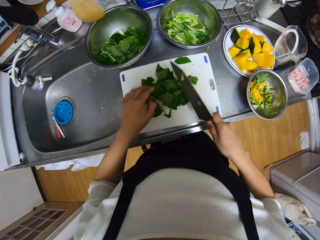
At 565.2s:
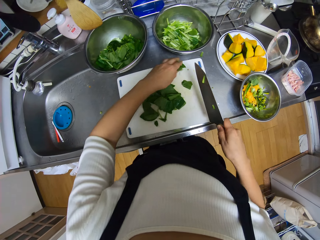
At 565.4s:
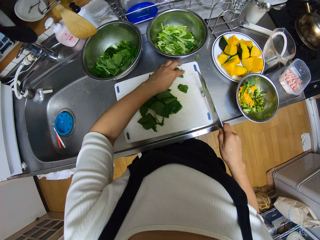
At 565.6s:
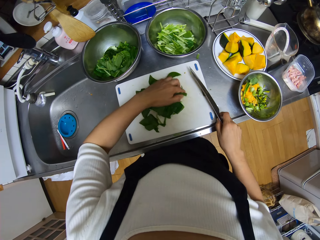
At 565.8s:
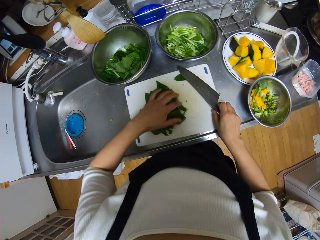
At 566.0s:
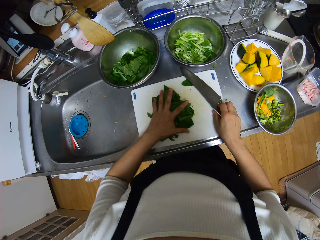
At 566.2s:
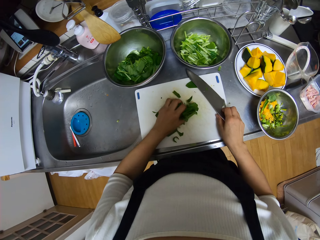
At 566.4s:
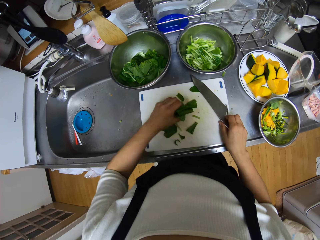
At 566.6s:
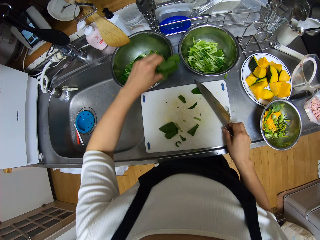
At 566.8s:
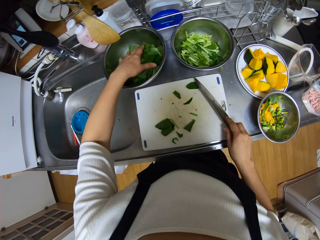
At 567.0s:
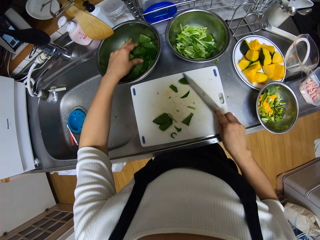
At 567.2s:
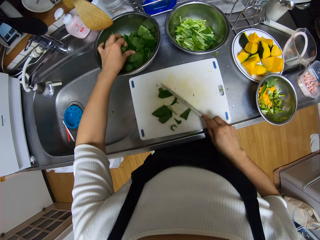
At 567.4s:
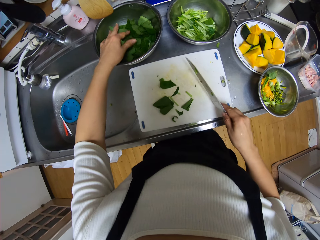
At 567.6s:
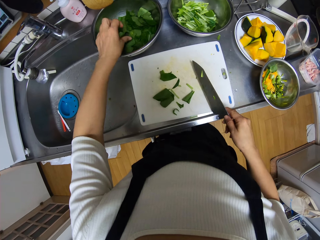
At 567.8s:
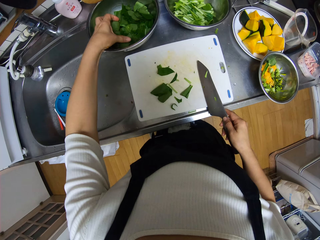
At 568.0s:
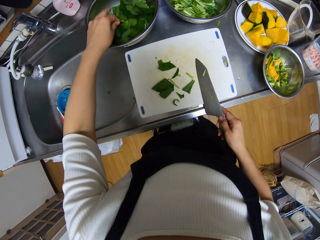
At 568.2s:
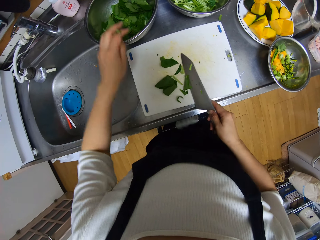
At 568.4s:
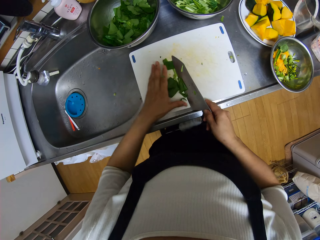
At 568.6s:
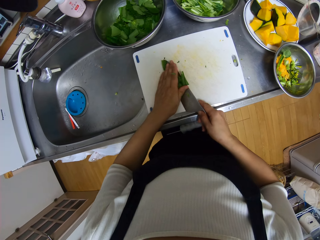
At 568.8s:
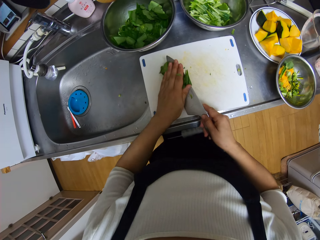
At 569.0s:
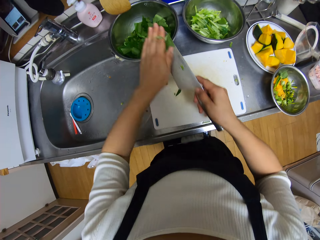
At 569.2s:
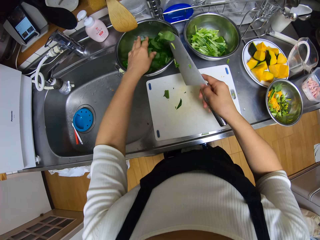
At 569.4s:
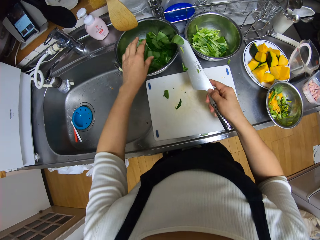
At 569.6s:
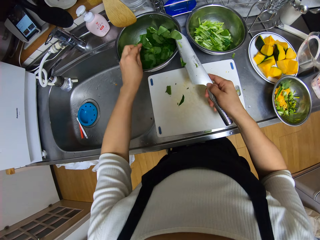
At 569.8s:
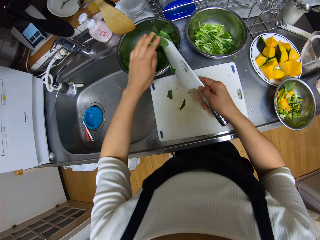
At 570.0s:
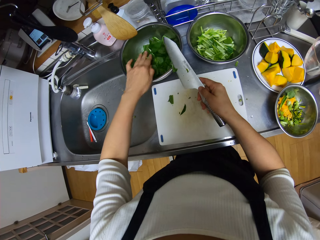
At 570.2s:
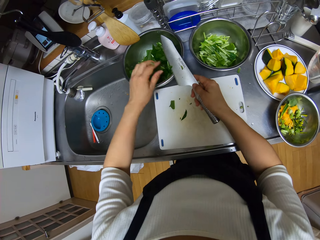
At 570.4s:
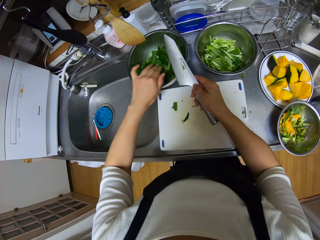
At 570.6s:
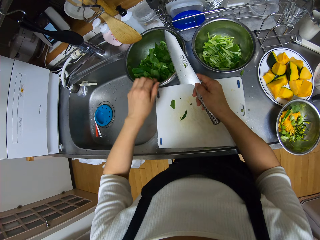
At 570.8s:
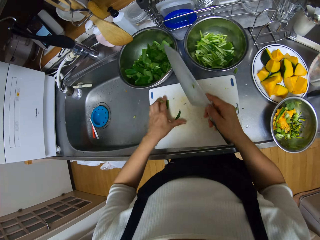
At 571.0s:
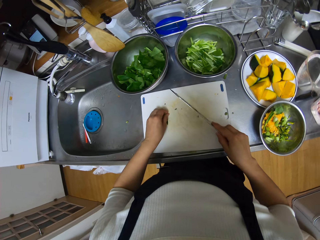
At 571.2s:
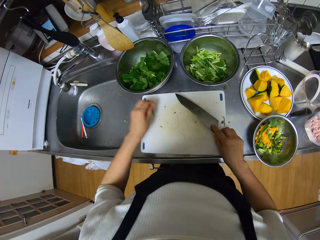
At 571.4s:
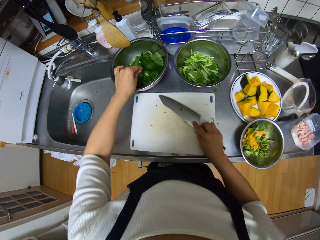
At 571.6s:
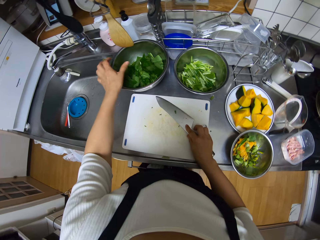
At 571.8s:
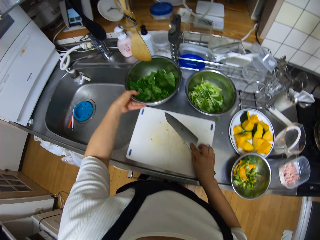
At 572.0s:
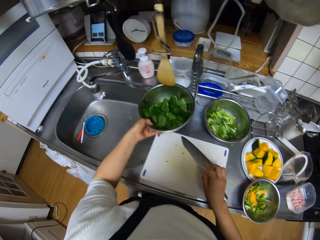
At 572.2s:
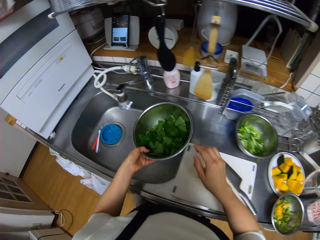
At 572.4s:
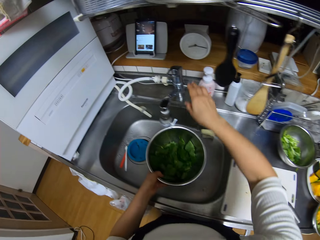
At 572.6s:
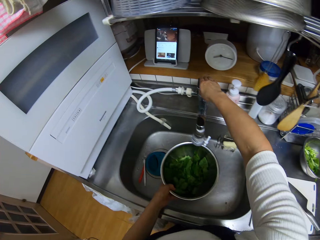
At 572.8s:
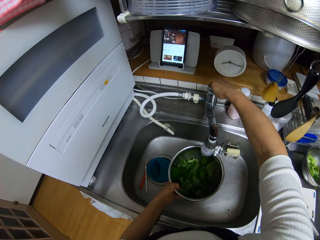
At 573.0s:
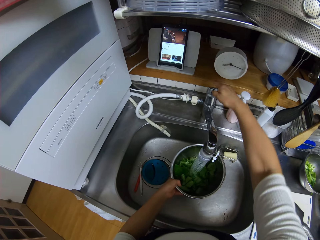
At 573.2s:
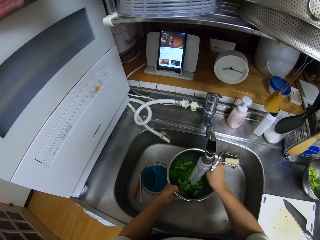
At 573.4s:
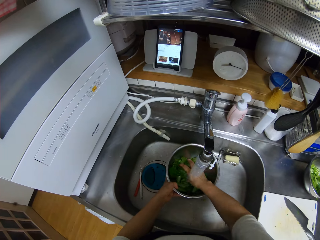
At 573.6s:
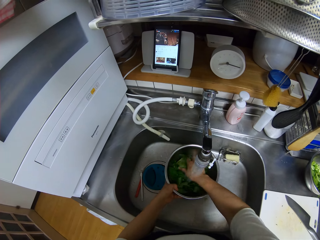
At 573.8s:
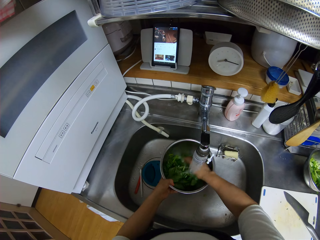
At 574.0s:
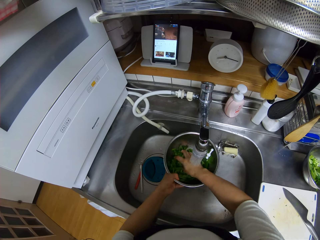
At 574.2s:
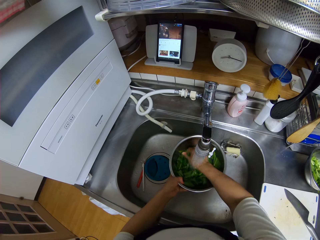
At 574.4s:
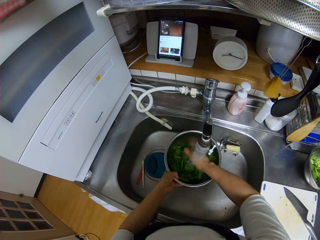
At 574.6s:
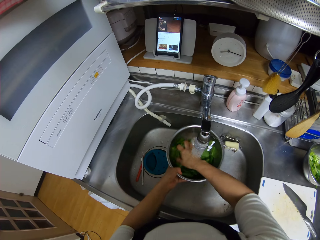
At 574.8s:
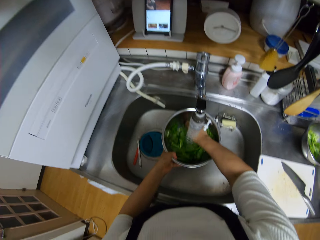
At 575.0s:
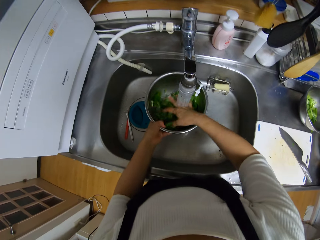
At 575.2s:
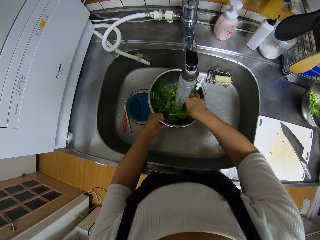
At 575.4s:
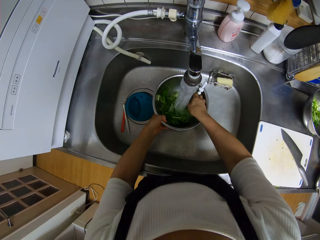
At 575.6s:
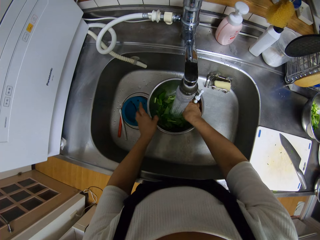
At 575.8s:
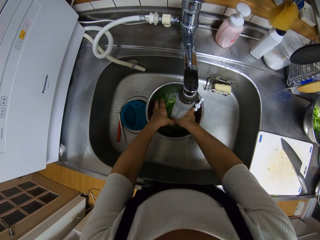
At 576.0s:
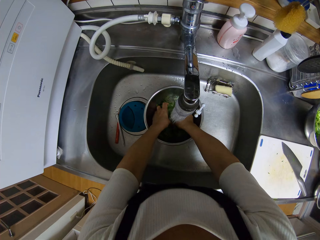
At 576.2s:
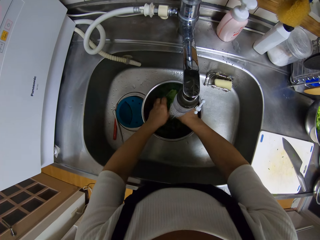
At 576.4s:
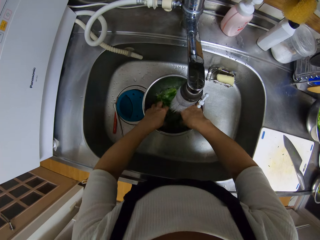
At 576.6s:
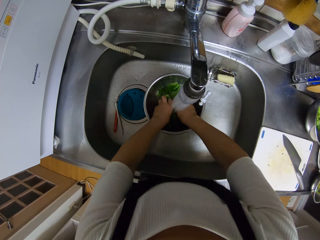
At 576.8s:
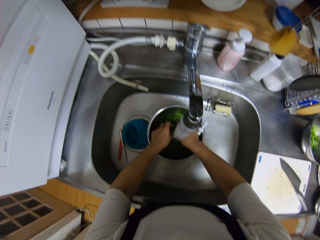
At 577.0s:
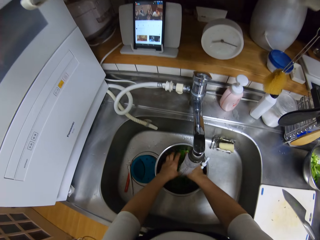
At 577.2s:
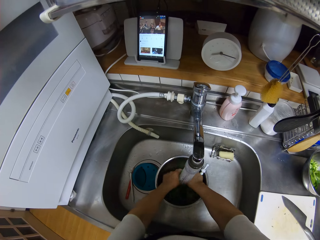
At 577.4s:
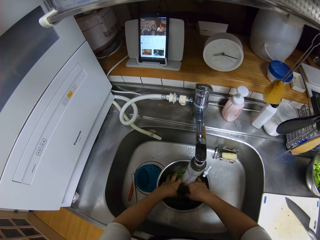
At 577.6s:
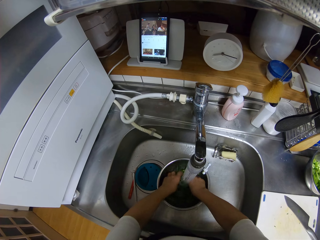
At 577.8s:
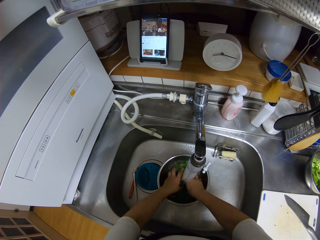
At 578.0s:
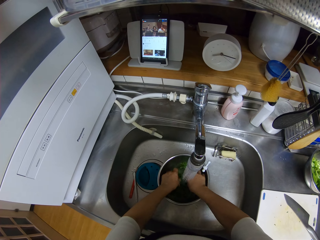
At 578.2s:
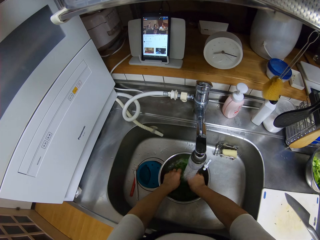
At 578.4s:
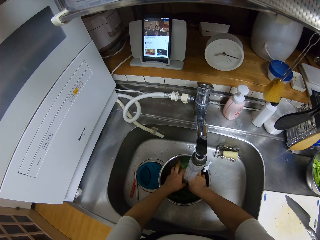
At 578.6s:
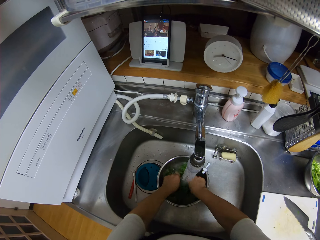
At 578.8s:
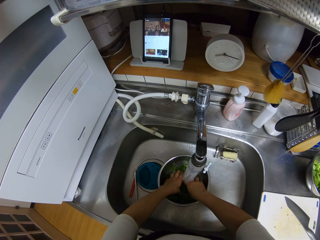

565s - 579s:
The camera wearer cuts the spinach with the knife. She packs the chopped spinach from the chopping board with her left hand. She drops the chopped spinach in the bowl. She packs the chopped spinach from the chopping board with her left hand. She drops the chopped spinach in the bowl. She packs the chopped spinach from the chopping board with her left hand. She drops the chopped spinach in the bowl. She drops the knife on the chopping board. She picks the bowl with spinach from the counter with her left hand to the sink. She opens a tap with her right hand. She rinses the spinach in the bowl in the sink.

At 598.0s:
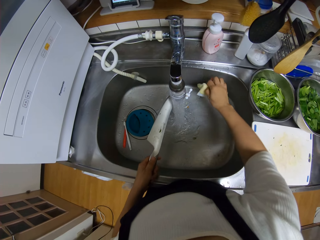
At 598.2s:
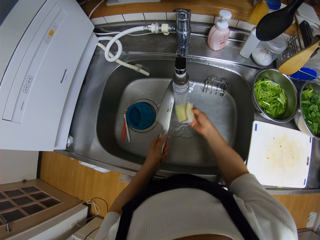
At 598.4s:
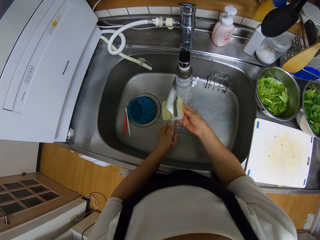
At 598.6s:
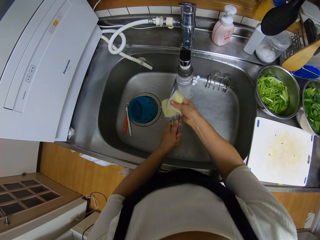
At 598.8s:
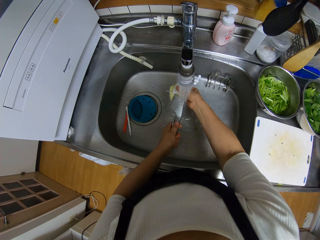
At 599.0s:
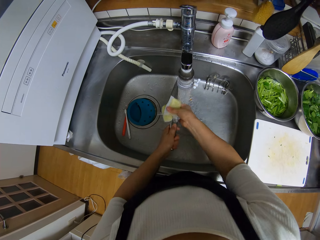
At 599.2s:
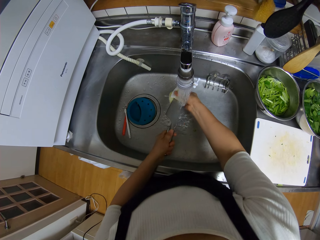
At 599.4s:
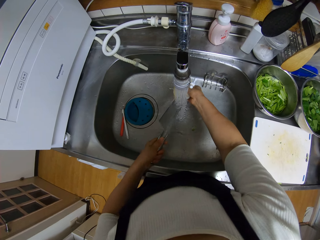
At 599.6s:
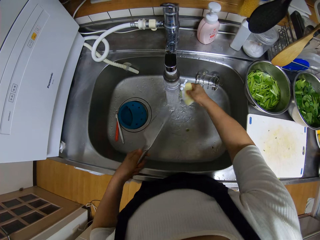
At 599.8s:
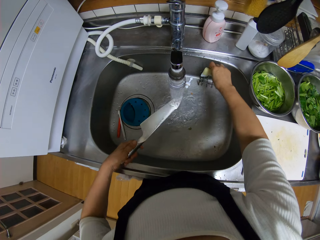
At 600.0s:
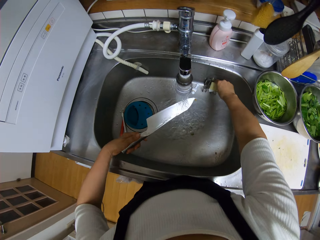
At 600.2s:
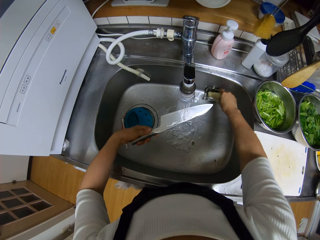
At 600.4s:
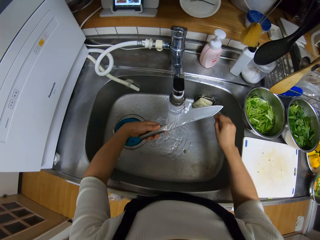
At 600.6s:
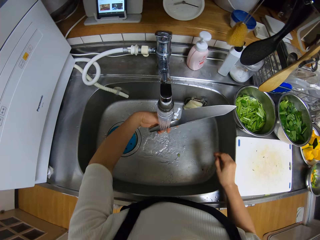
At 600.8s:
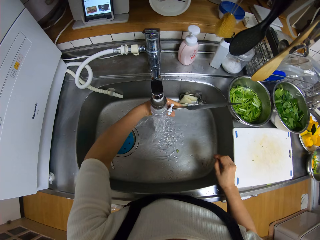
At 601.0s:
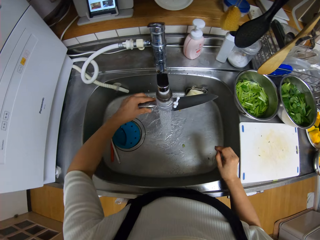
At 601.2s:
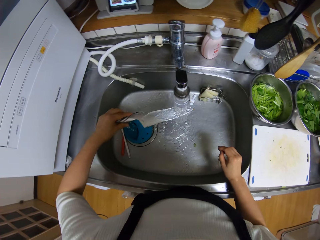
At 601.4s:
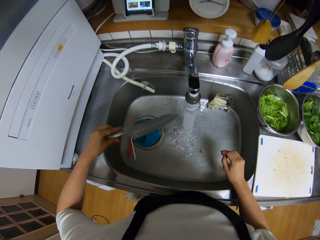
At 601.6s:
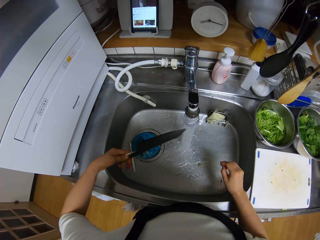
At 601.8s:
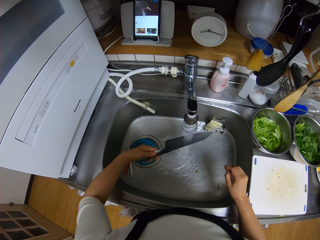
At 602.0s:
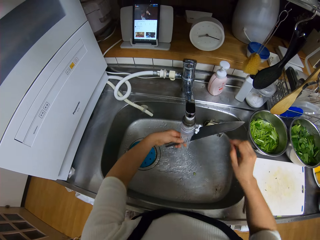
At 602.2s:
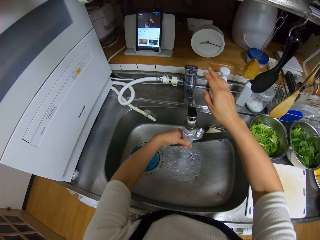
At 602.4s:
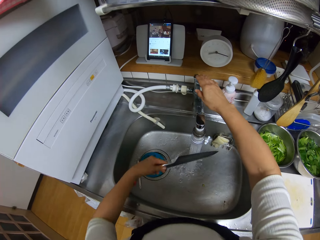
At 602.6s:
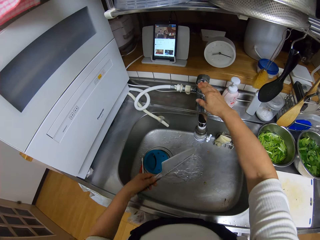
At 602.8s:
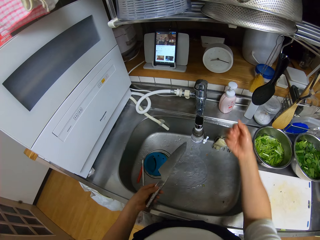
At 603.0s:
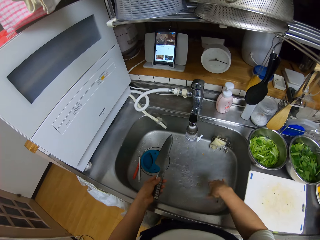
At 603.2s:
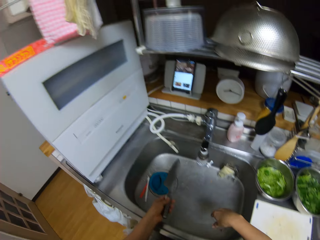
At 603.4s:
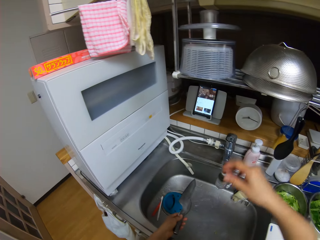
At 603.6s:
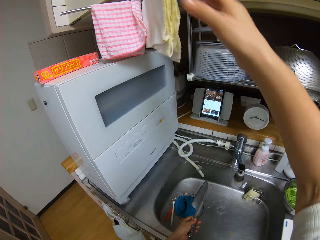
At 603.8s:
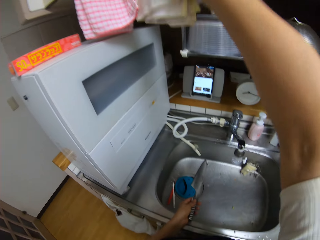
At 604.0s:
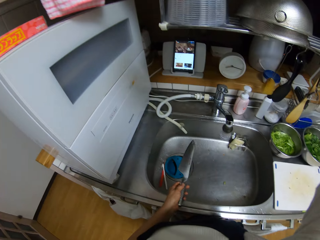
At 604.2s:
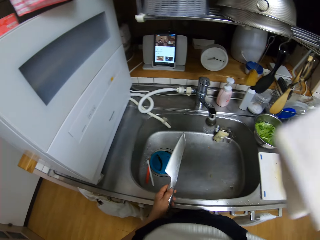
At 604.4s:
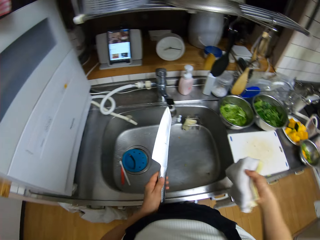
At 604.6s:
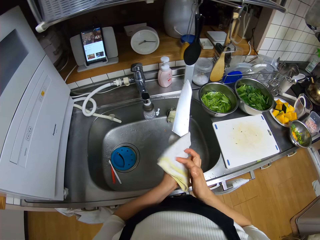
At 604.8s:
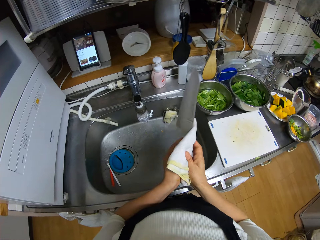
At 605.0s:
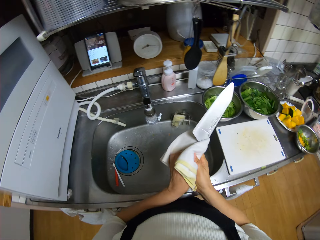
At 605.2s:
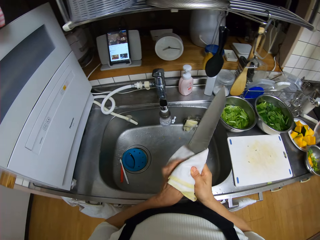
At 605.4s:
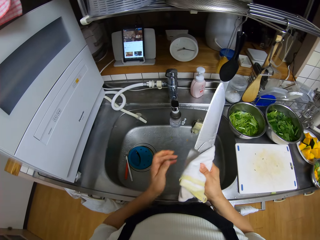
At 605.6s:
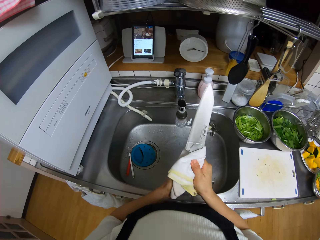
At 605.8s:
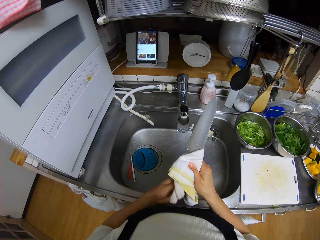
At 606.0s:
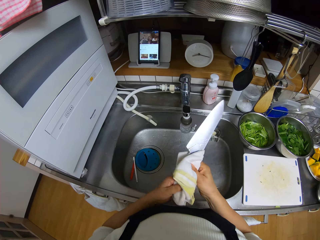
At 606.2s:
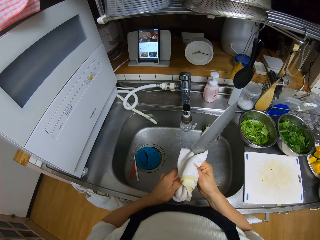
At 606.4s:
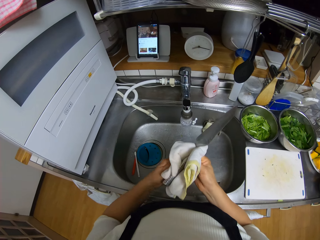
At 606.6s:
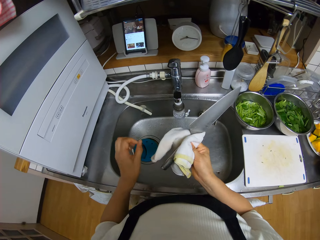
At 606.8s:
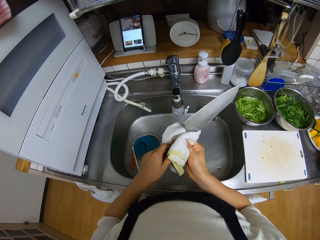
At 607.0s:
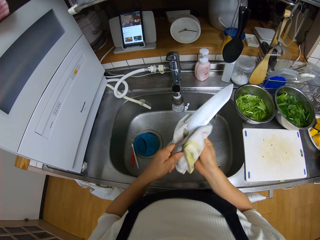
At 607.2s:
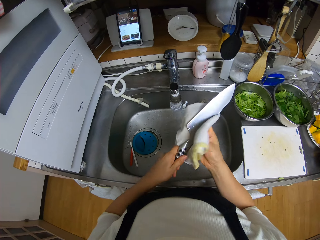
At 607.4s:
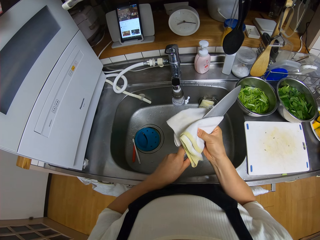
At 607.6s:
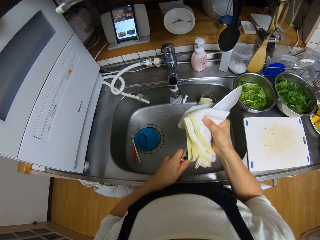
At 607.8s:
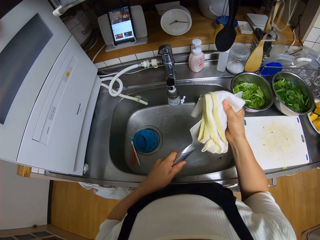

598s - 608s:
The camera wearer picks a utensil cleaning scrubber or sponge in the sink. She washes the knife with the sponge in the sink. She drops the sponge in the sink. She rinses the knife with sink water. She closes the tap with her right hand. She picks a kitchen towel from a rack with her right hand. She dries the knife with the towel.
